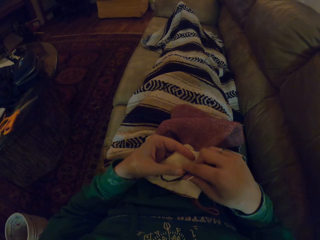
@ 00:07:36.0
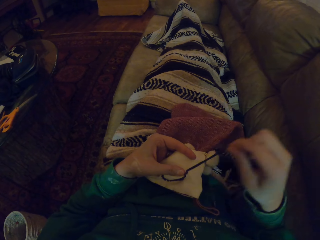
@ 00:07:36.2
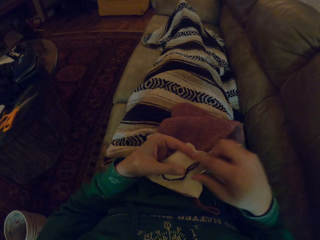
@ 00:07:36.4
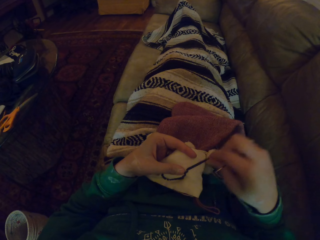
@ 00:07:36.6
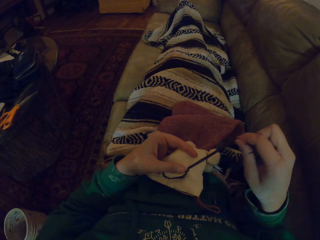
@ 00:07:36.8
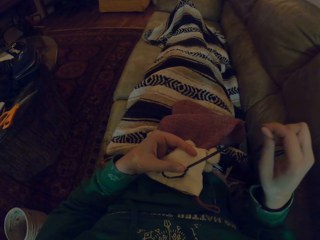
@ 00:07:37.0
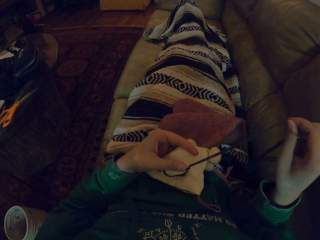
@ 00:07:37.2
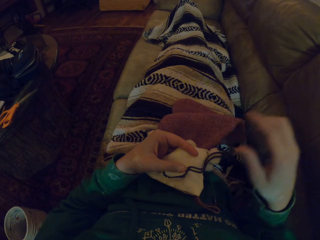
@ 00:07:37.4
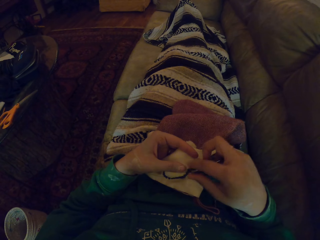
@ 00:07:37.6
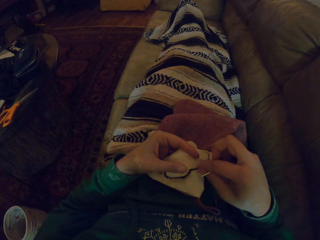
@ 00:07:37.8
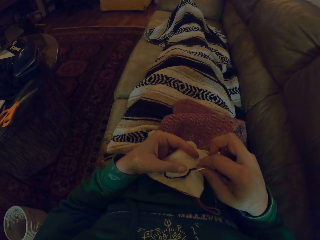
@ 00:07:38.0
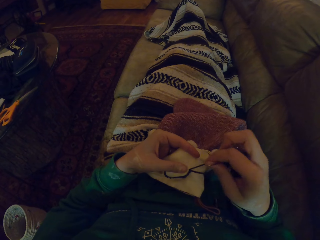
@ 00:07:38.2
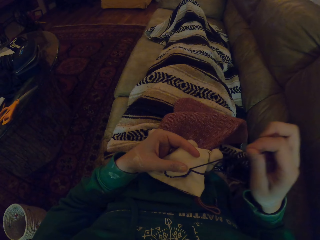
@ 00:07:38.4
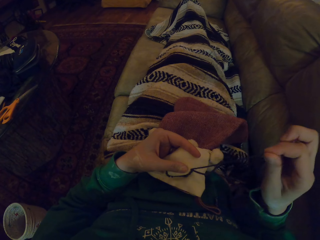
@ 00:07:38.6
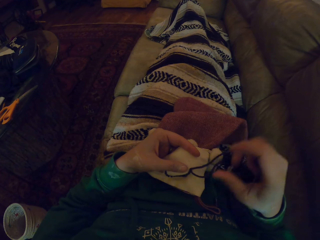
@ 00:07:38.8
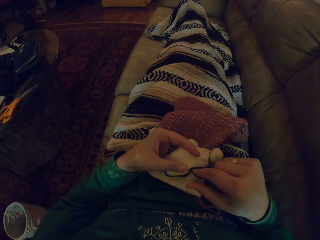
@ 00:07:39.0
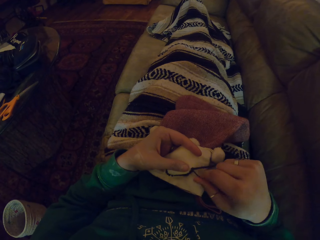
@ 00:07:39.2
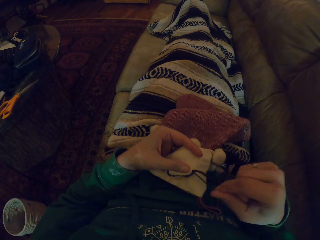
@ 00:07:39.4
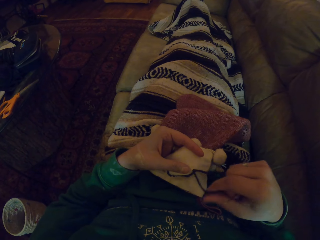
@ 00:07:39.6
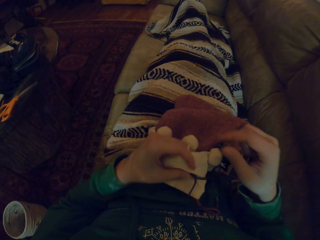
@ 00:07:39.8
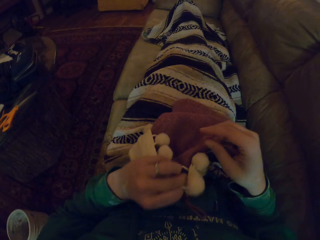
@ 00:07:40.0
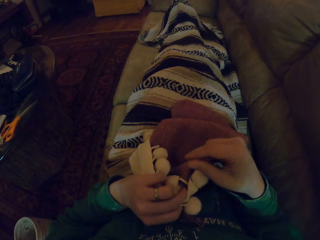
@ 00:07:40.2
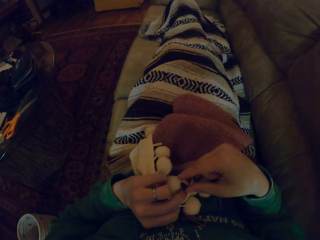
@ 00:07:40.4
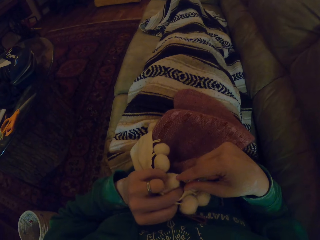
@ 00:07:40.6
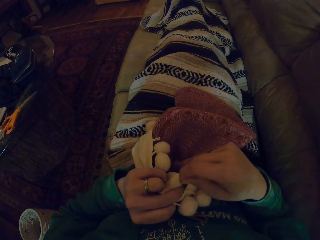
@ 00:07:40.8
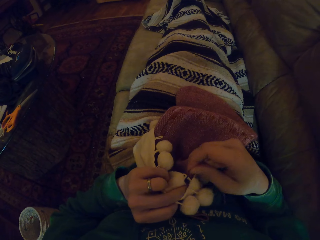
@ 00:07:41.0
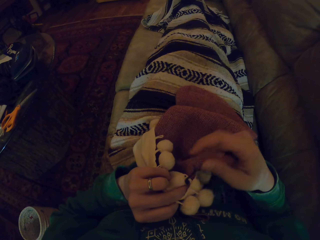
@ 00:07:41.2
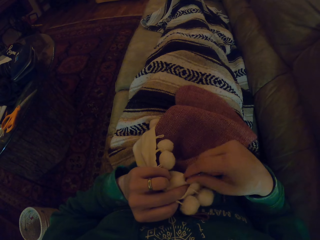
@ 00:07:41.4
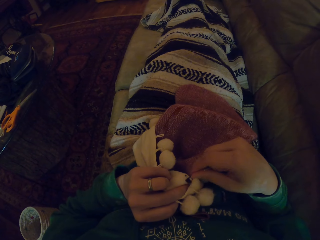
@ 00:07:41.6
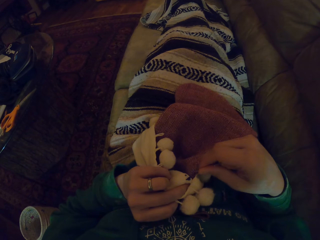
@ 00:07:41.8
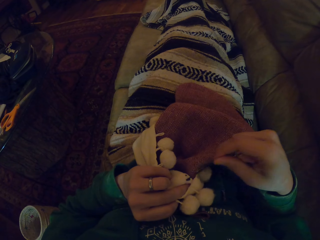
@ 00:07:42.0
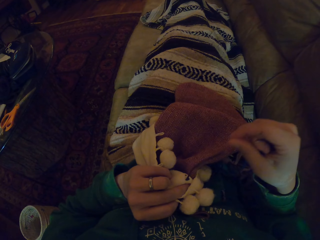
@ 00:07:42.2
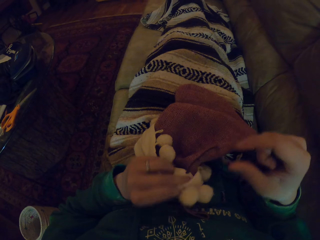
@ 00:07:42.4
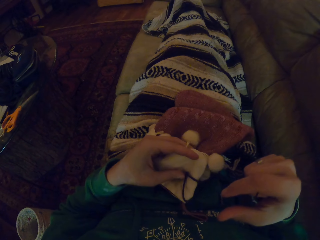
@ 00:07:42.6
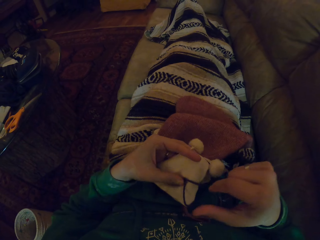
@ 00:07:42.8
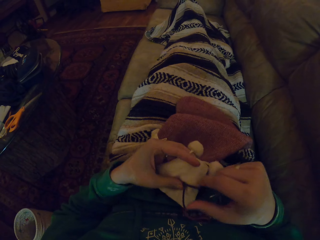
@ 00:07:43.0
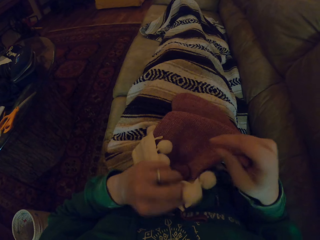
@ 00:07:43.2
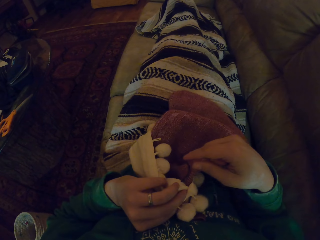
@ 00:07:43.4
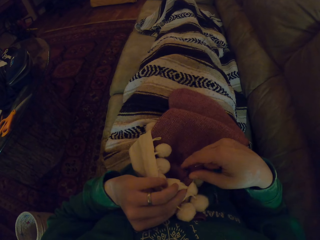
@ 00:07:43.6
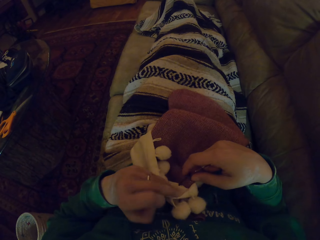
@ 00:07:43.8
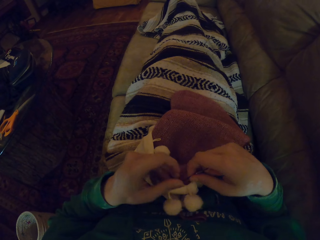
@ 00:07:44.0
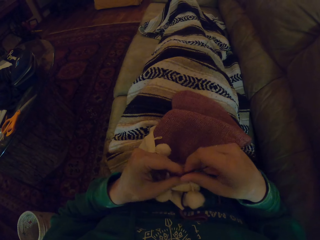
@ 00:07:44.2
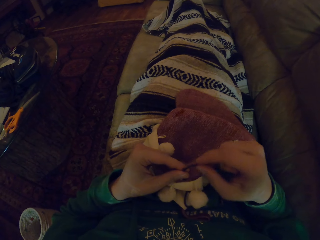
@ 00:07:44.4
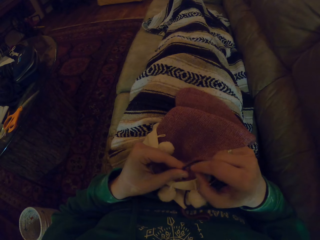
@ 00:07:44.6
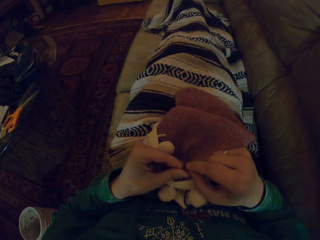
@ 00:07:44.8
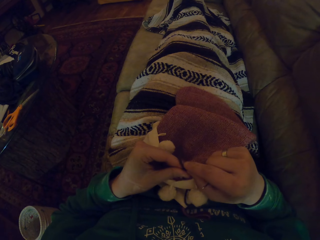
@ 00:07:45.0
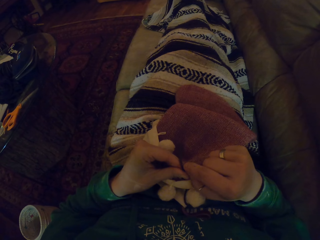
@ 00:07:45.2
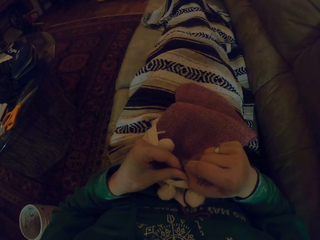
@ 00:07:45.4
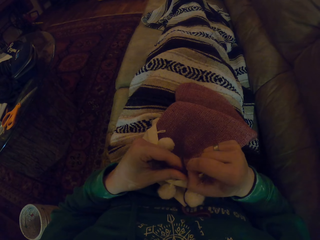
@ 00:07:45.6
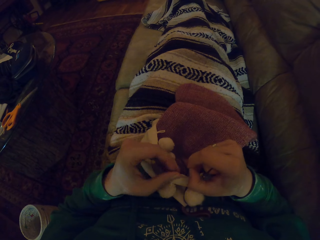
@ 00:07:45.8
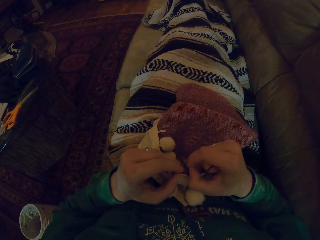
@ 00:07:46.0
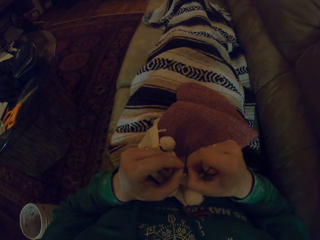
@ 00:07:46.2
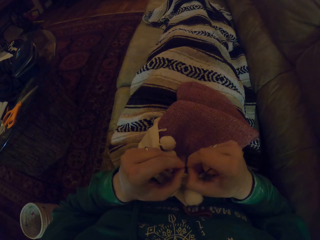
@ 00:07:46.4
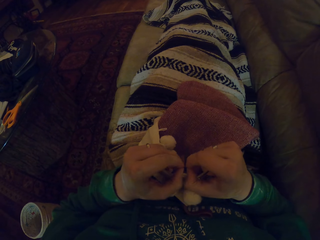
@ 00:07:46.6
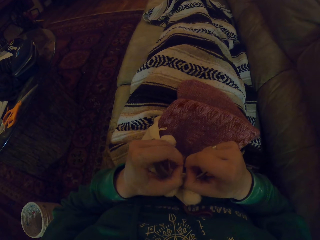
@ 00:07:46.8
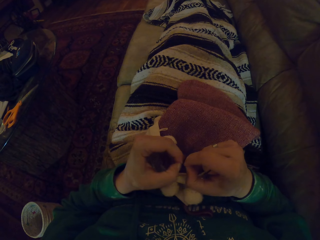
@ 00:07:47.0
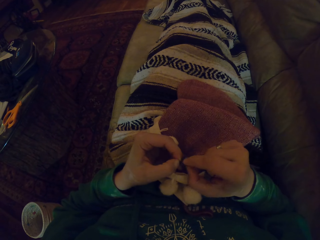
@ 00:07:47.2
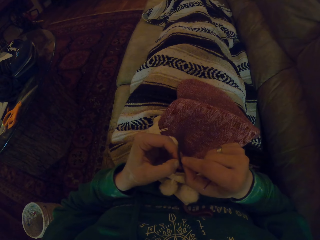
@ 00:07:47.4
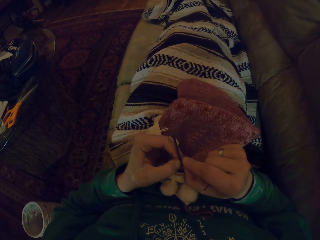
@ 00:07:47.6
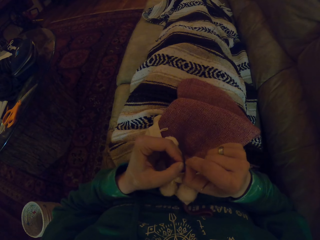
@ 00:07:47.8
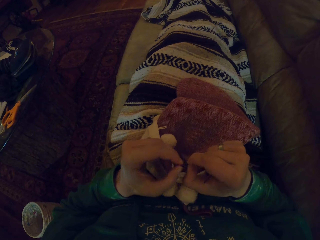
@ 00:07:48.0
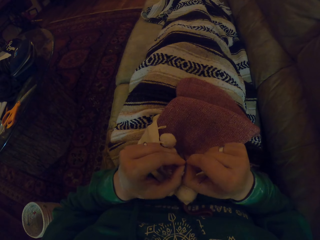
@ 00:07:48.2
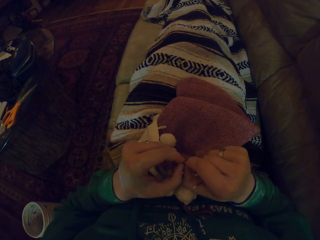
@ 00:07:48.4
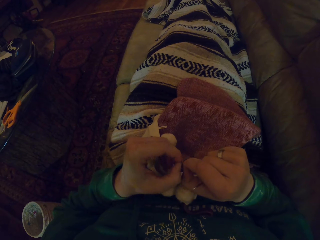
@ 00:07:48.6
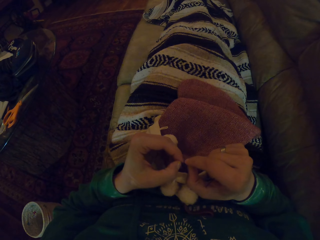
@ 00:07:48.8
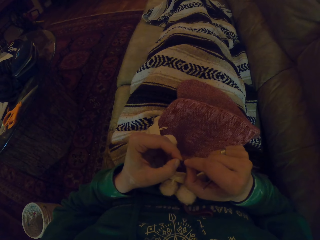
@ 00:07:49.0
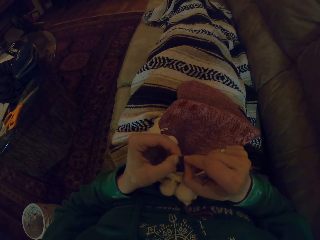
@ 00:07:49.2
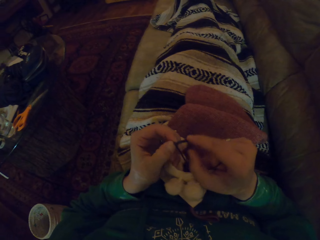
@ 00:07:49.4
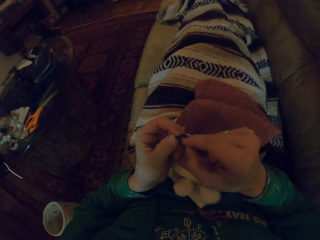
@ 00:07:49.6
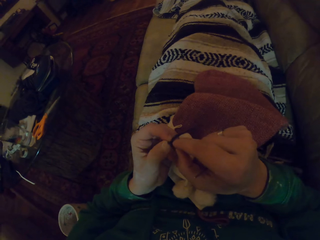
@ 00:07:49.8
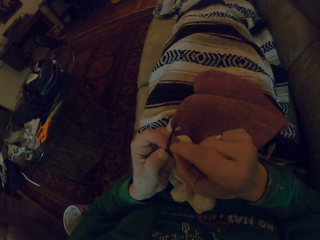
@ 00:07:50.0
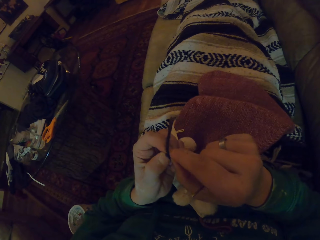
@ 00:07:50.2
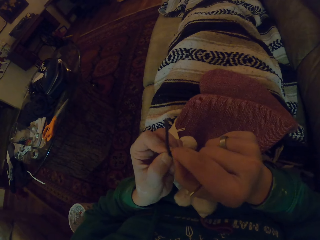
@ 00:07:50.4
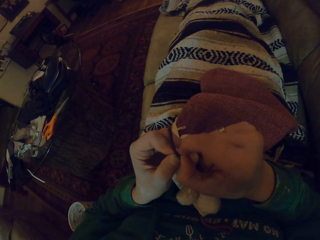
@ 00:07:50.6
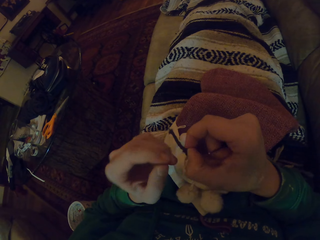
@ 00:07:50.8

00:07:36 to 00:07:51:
The camera wearer pulls the yarn. They untie a knot. They untangle the thread.

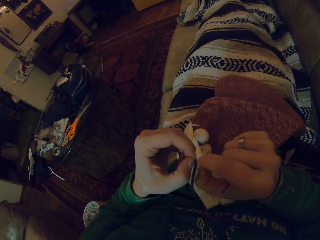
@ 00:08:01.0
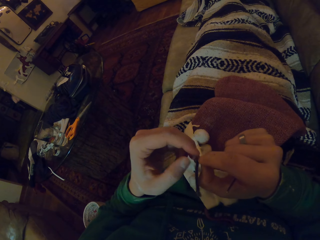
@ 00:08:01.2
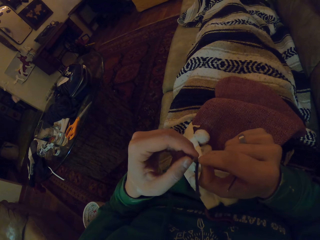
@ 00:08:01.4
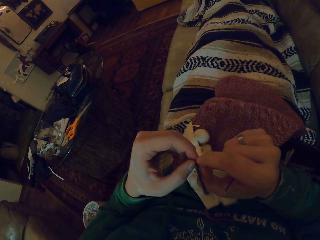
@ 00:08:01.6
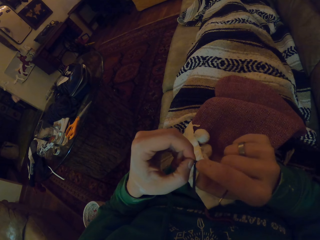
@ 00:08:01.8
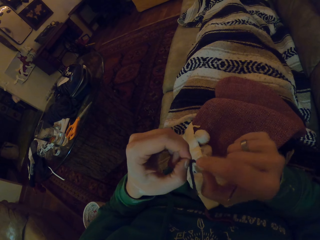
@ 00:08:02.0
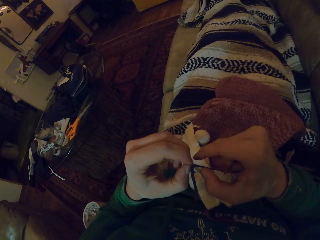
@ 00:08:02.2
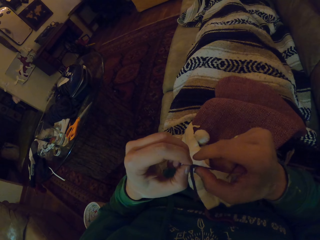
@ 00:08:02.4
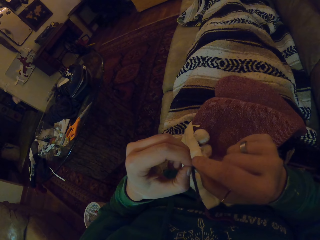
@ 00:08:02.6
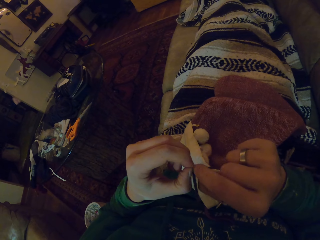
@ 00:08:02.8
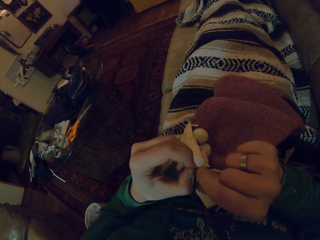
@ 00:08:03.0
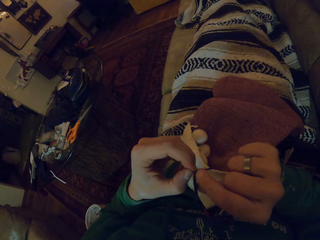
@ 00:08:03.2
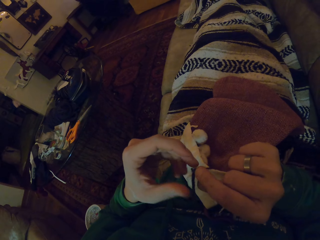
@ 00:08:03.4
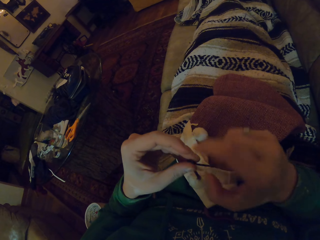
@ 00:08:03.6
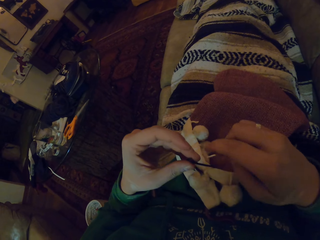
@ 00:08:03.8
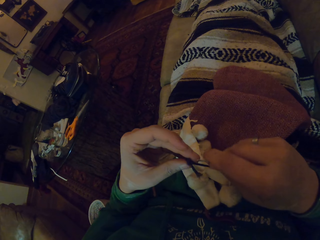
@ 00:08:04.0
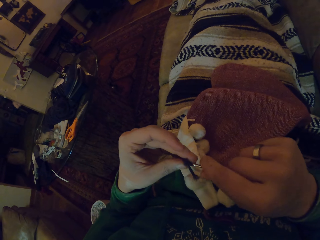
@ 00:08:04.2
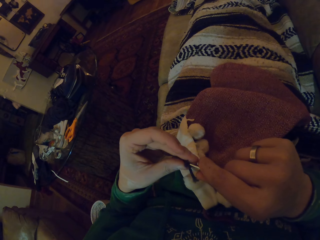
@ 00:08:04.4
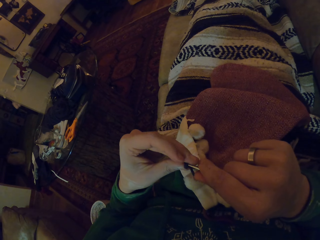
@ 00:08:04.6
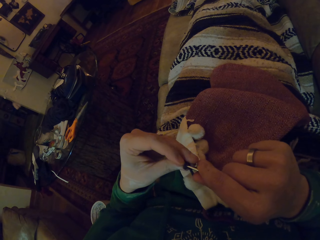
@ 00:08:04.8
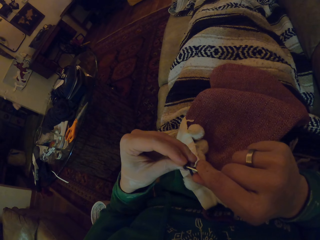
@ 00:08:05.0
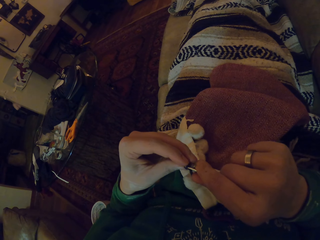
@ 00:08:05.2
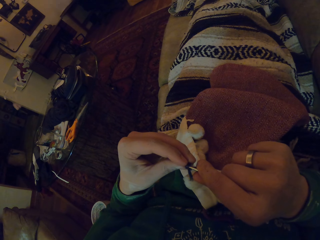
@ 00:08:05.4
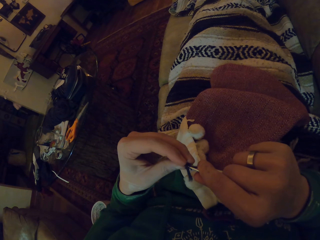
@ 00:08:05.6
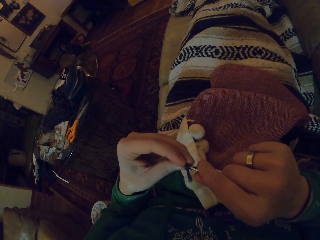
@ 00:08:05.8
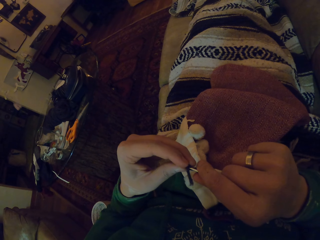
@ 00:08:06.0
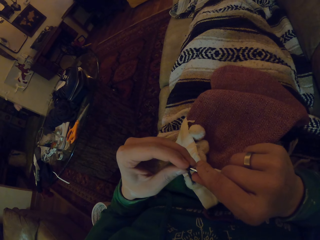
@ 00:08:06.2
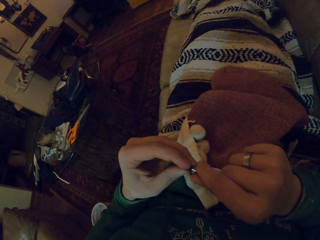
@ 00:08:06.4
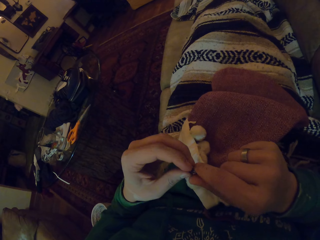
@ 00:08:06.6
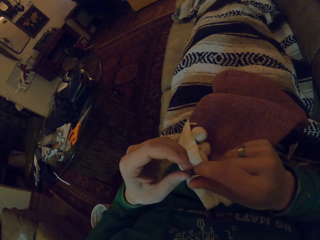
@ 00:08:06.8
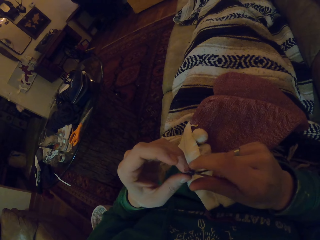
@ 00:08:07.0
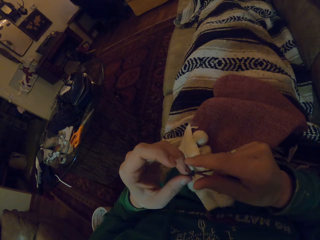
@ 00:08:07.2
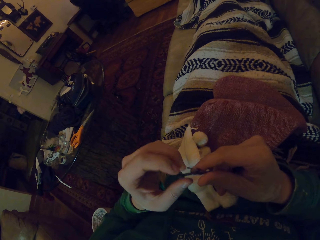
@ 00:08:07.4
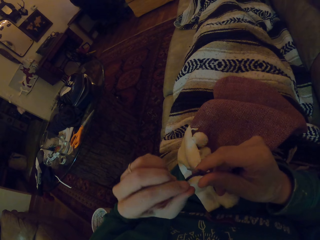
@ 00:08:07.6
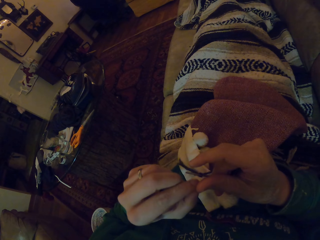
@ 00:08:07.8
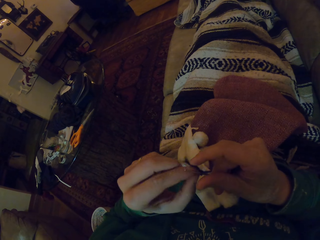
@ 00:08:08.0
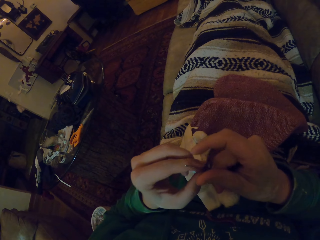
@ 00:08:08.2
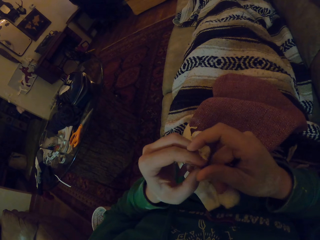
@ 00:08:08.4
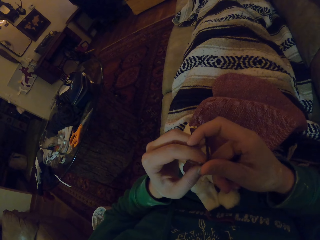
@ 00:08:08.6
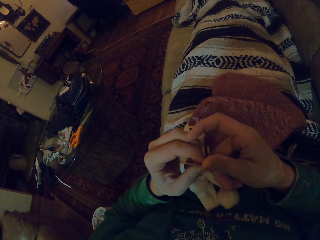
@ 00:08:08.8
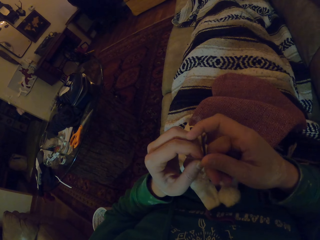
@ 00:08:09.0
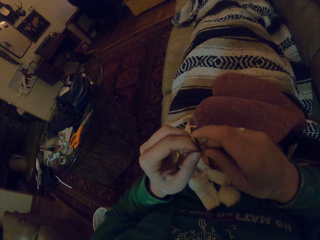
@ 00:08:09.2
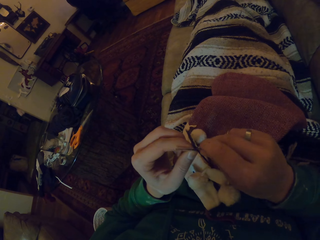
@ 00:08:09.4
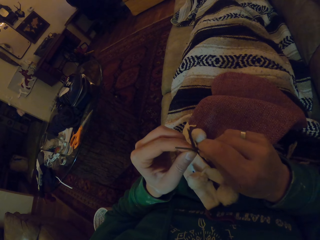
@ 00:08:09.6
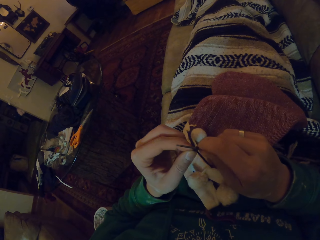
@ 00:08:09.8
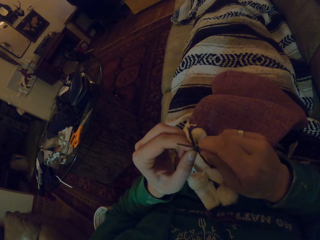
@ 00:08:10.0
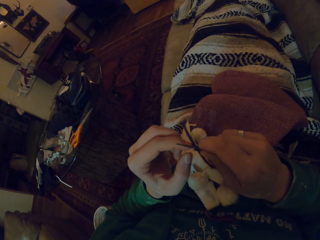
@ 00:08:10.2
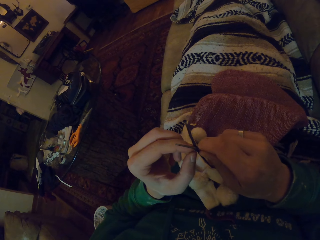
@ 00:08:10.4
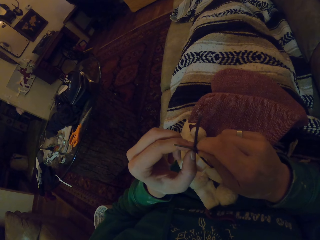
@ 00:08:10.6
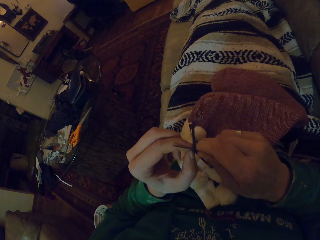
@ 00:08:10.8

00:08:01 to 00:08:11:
The camera wearer inserts the knitting needle in the knot.
